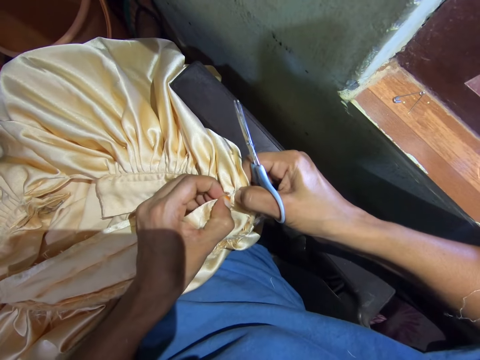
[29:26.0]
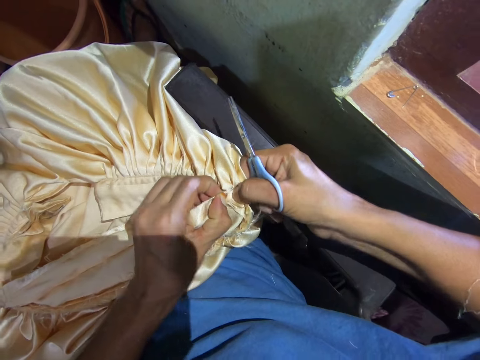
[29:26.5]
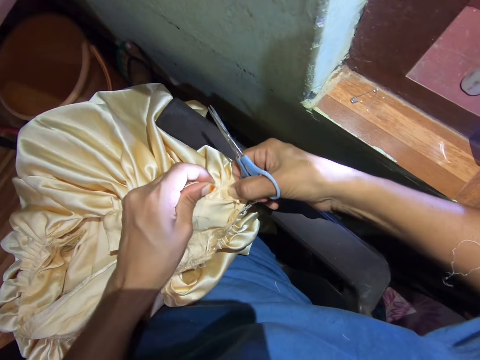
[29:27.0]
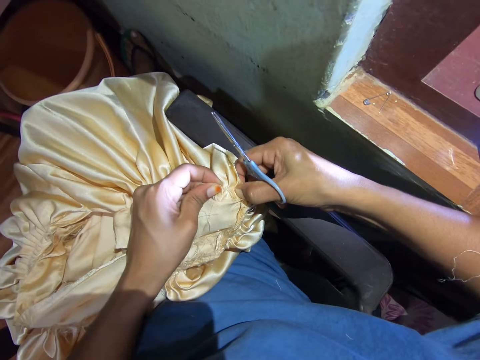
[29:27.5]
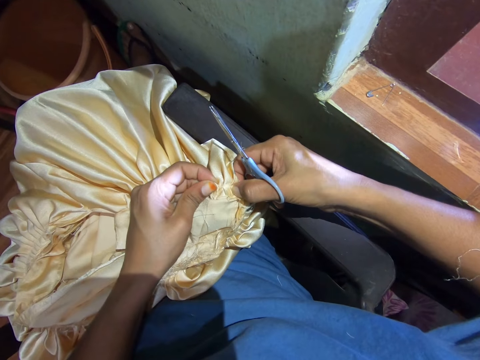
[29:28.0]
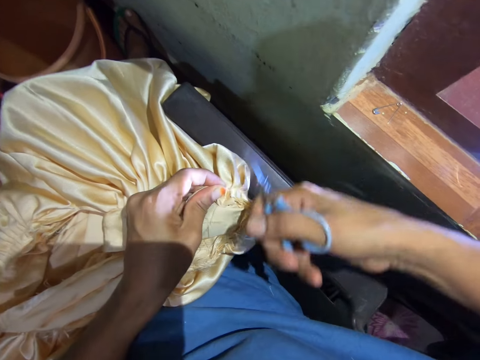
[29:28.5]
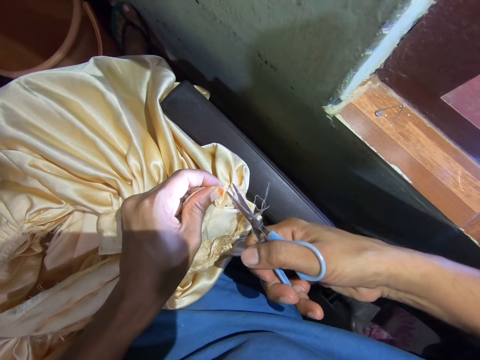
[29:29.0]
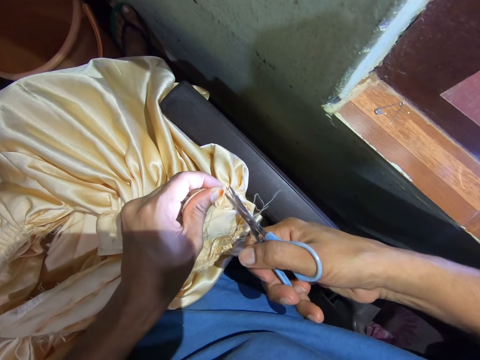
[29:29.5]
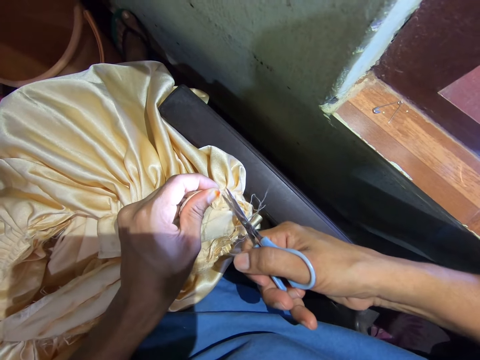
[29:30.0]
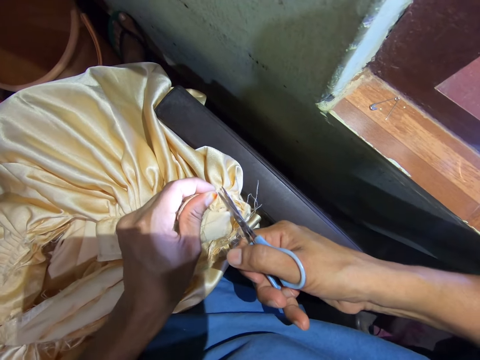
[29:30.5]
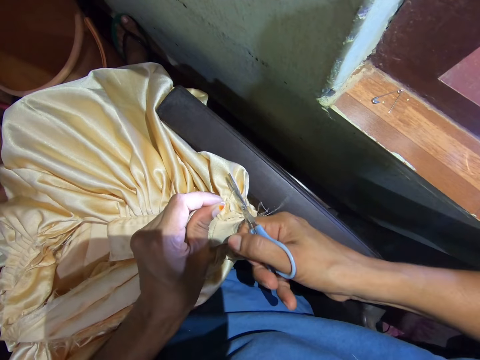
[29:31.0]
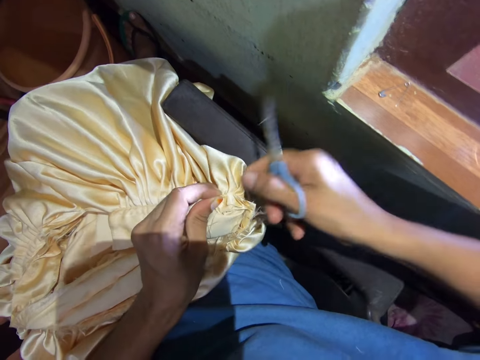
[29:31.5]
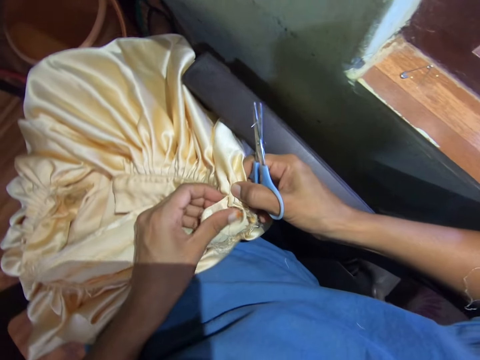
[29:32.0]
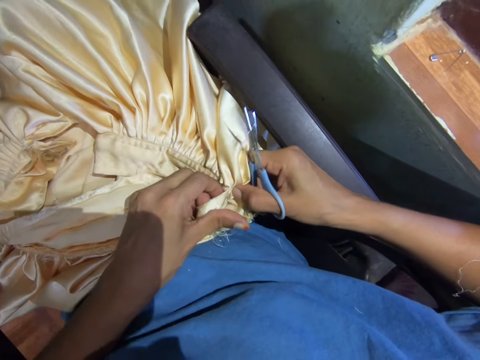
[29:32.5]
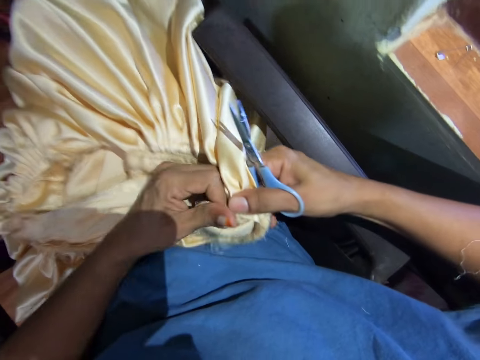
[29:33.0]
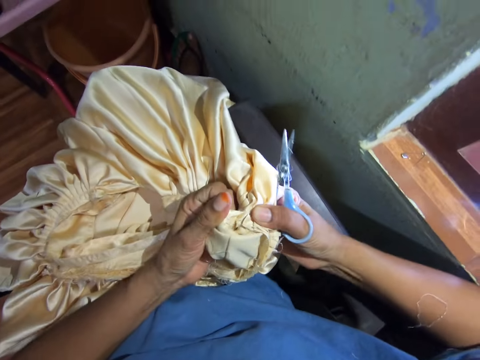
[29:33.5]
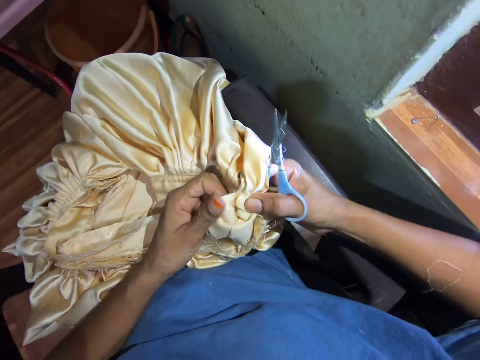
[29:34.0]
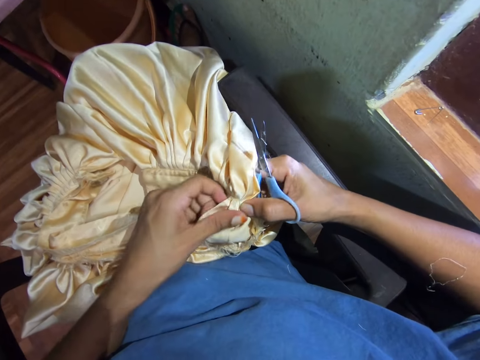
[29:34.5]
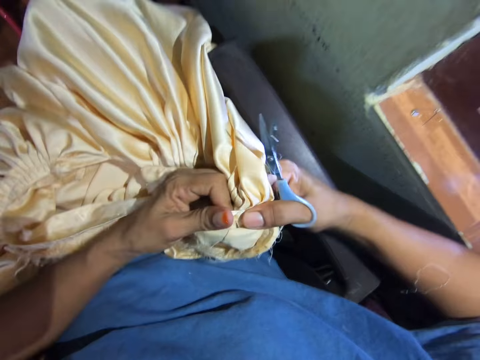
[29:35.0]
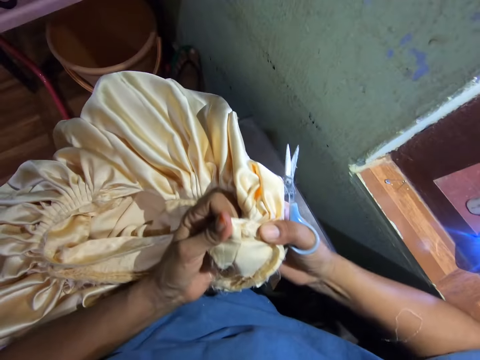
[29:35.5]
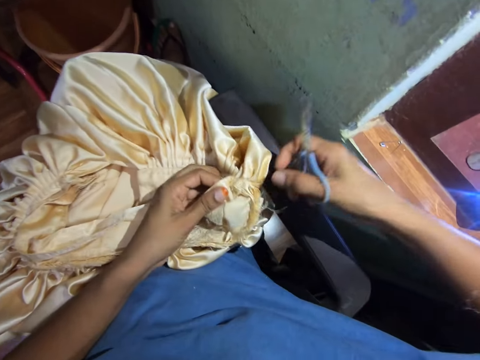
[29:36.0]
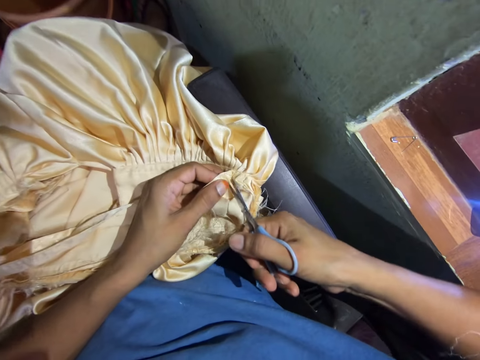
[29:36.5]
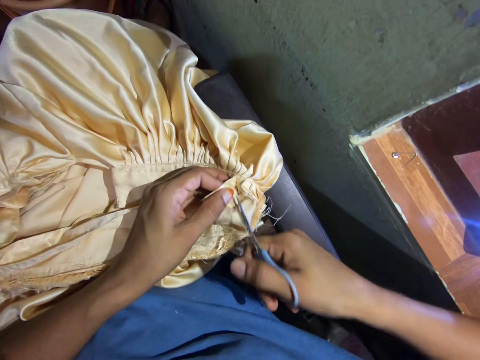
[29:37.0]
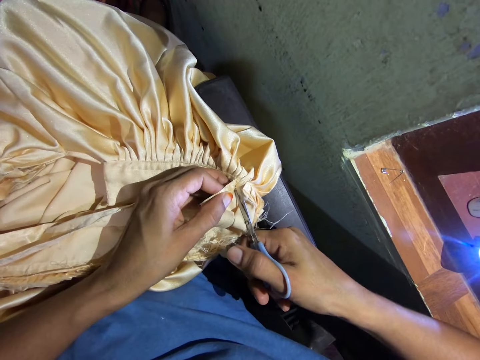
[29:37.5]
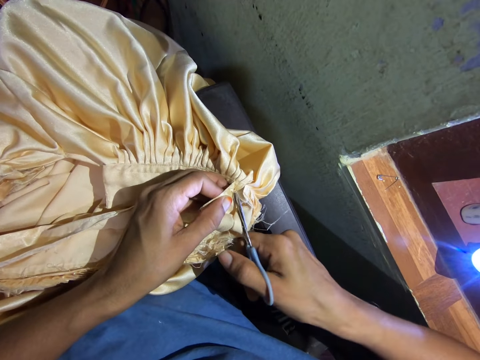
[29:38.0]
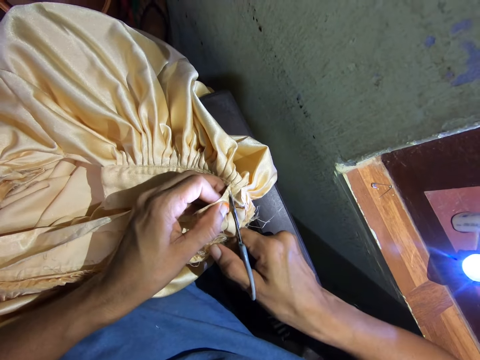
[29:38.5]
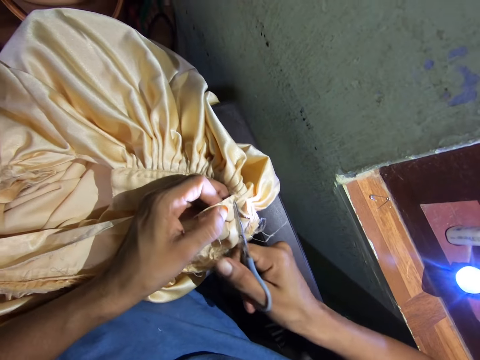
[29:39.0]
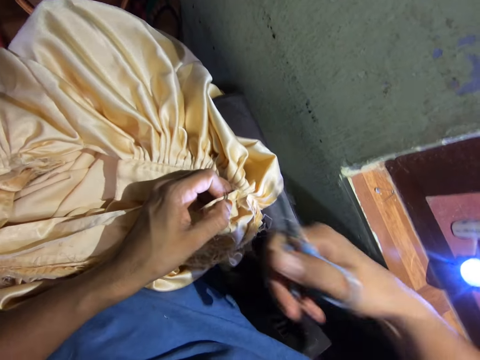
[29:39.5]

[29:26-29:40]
The camera wearer rips the cloth. She cuts the cloth with scissors. She rips the cloth apart with her hand. She cuts the cloth with scissors.

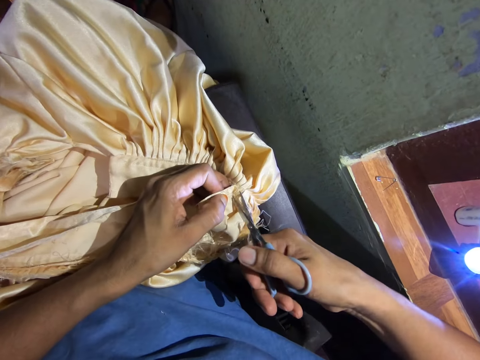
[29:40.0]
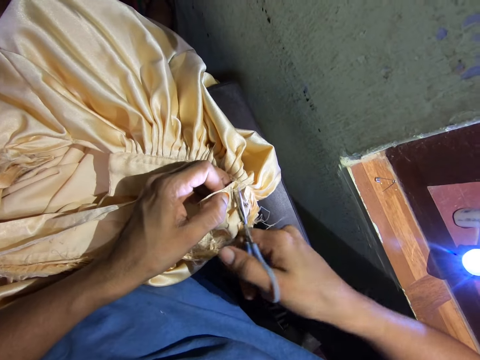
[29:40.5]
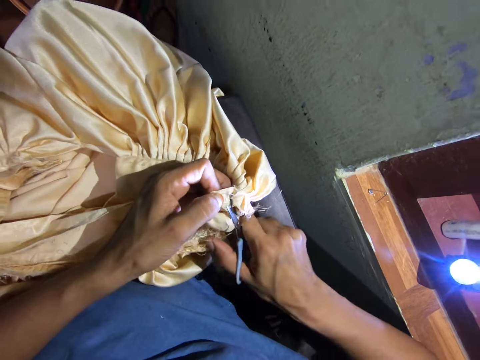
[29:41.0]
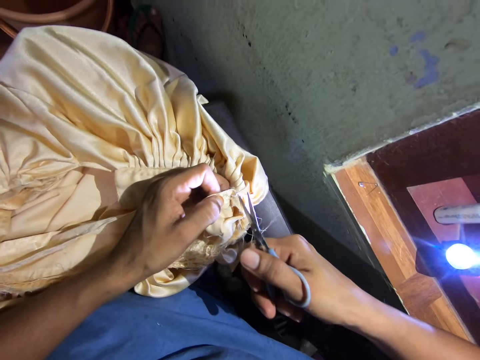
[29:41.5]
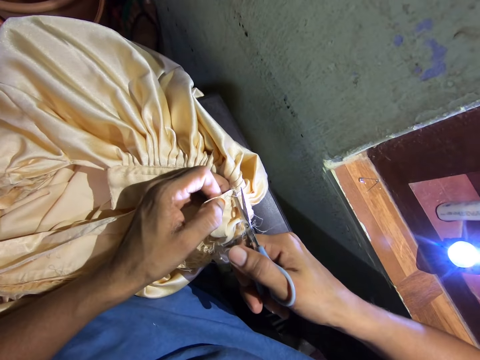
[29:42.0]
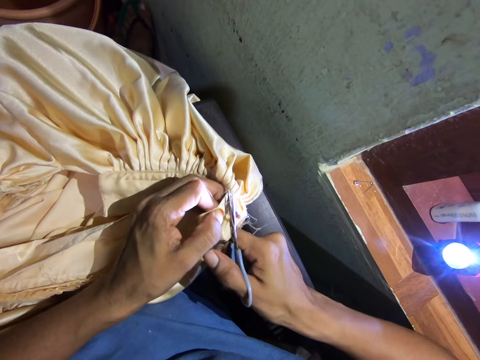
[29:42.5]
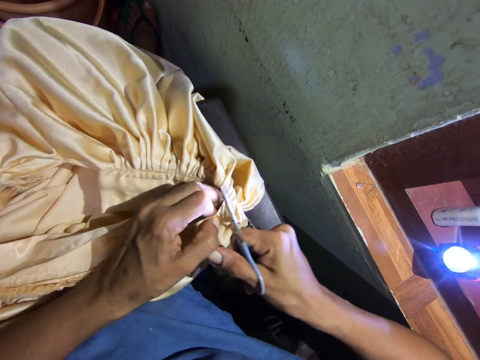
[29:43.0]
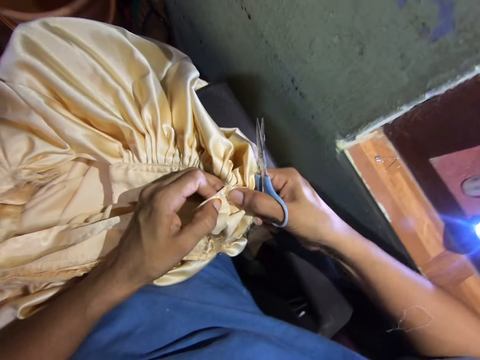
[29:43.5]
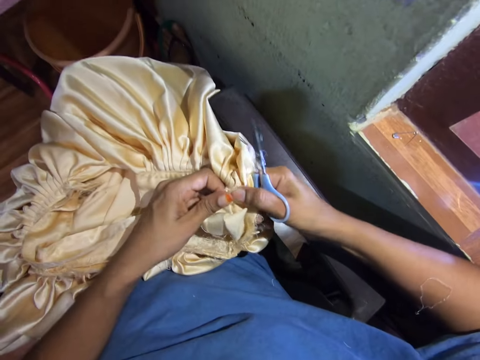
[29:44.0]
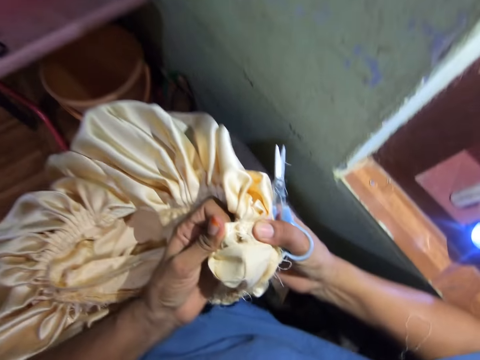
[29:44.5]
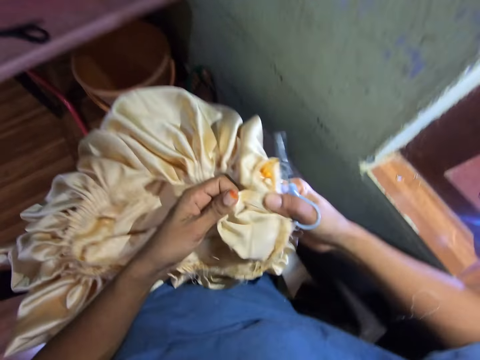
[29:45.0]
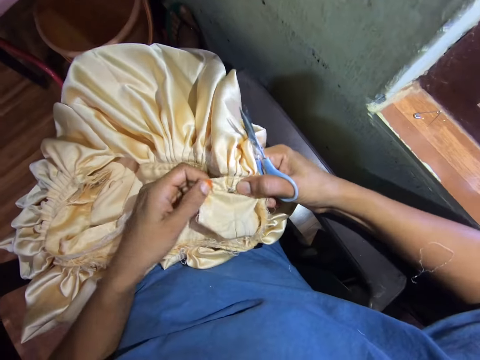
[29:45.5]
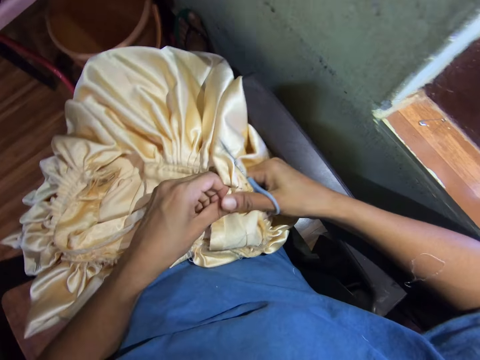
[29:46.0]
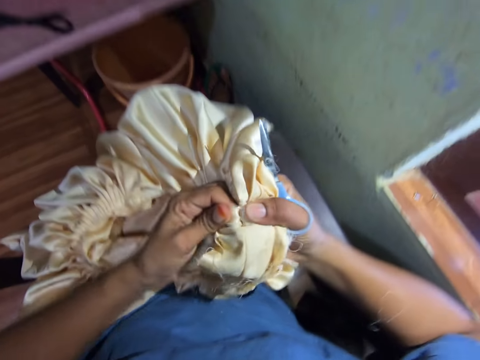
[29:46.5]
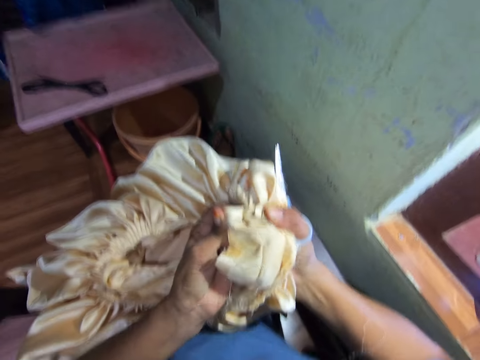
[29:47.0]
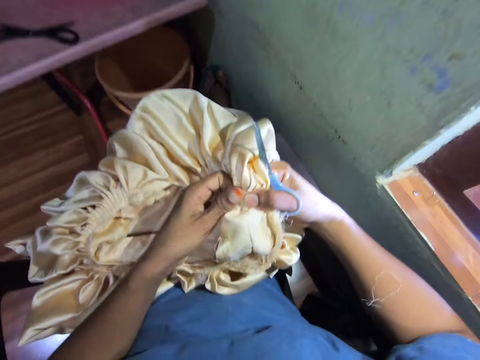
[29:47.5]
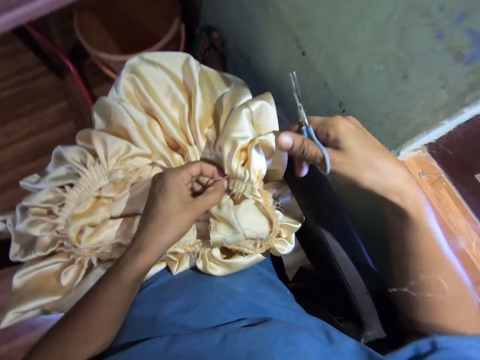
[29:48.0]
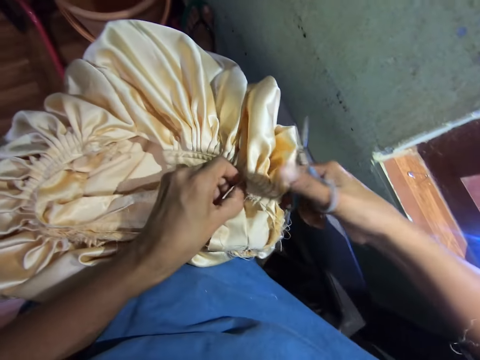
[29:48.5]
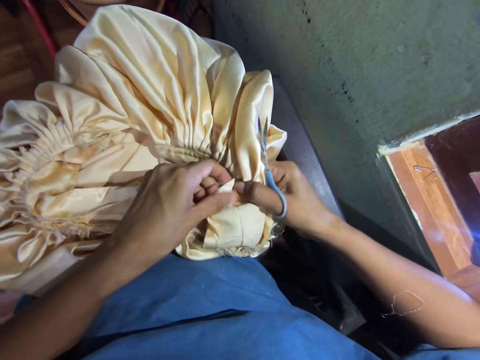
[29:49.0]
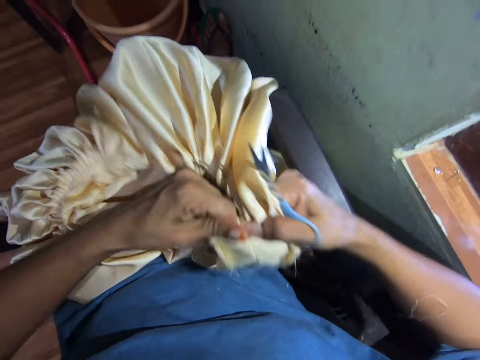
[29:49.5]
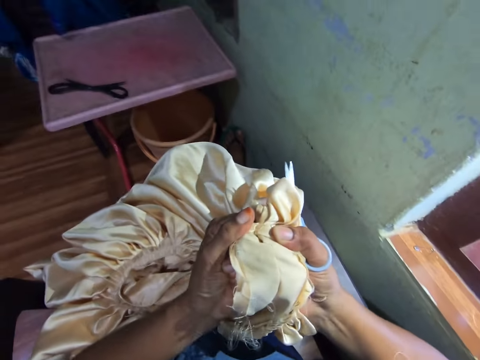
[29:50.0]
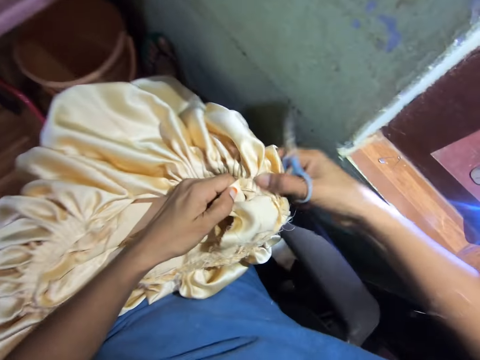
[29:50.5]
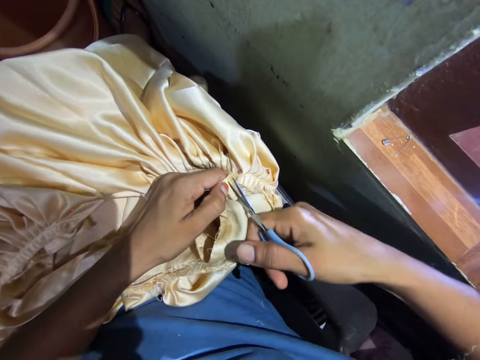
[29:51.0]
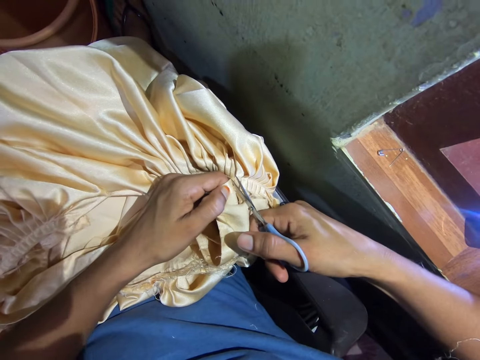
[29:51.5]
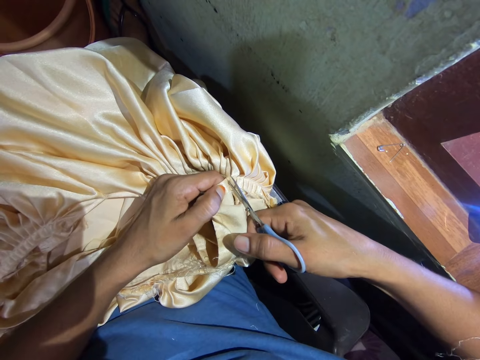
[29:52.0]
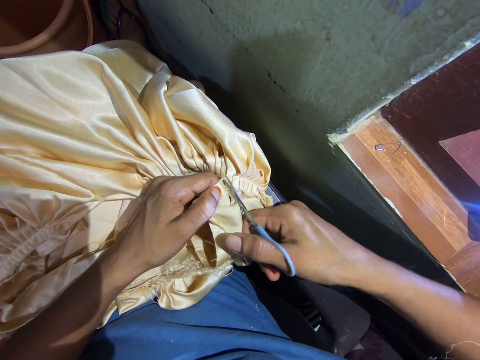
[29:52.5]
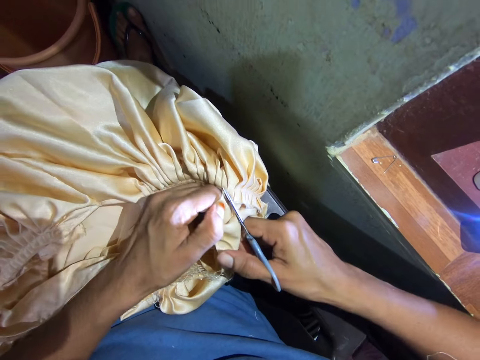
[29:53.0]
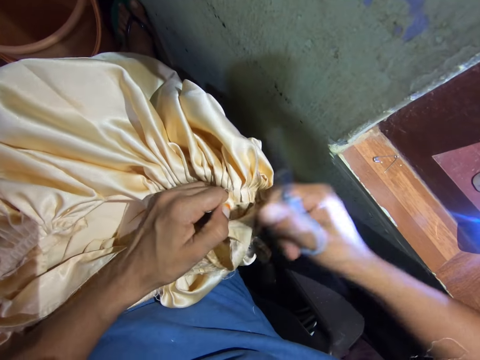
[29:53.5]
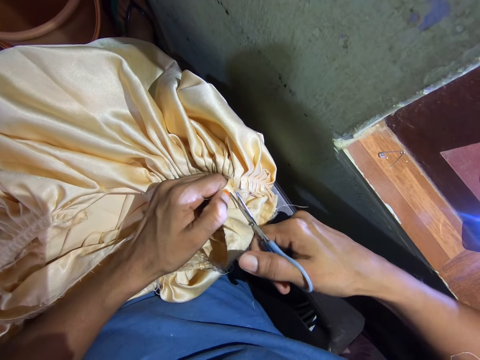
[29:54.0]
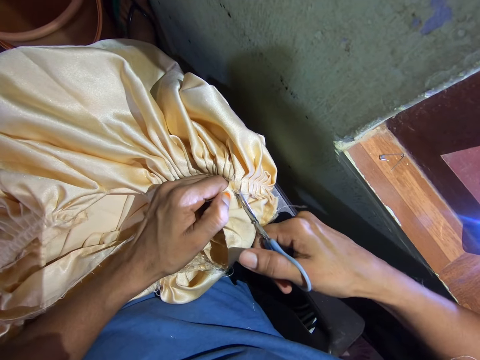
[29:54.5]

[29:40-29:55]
The camera wearer cuts the cloth with scissors. She rips the cloth apart with her hand. She rips the cloth. She rips the cloth again. She cuts the cloth with scissors.
